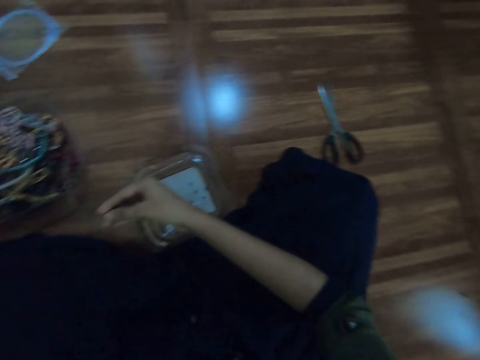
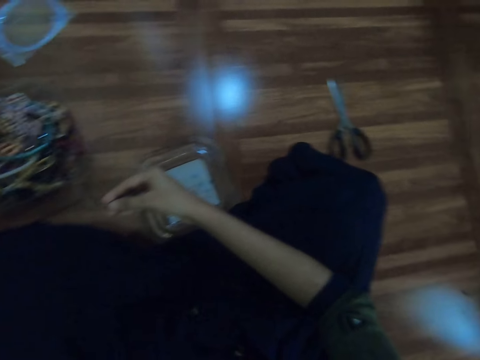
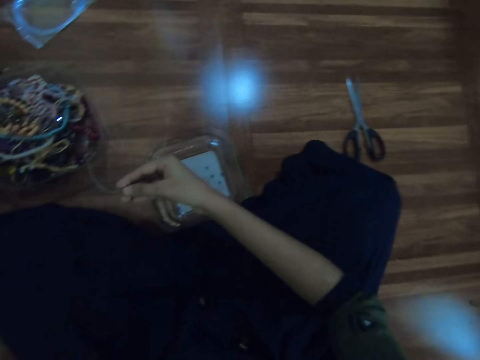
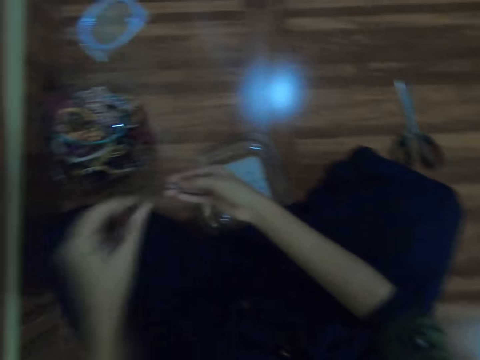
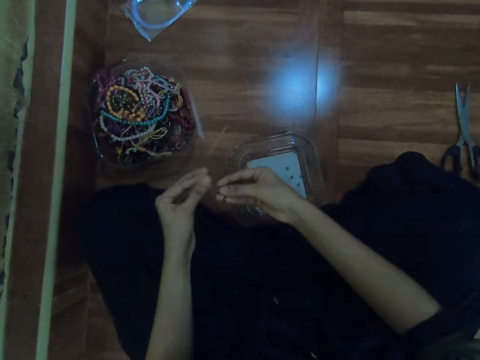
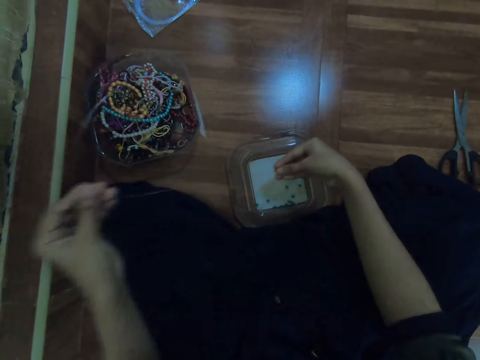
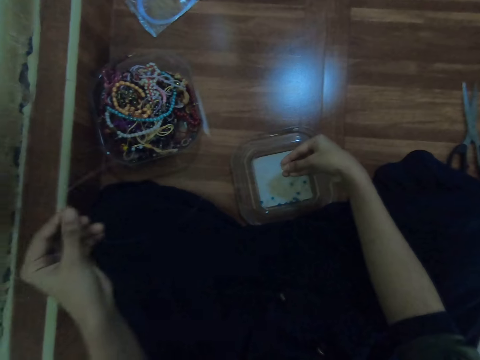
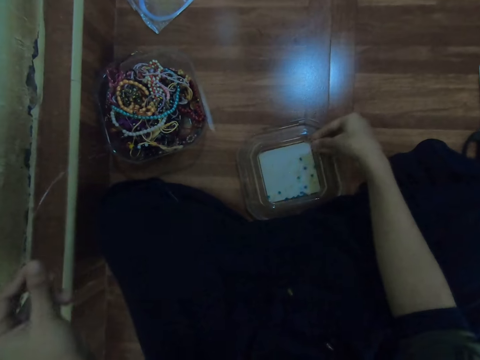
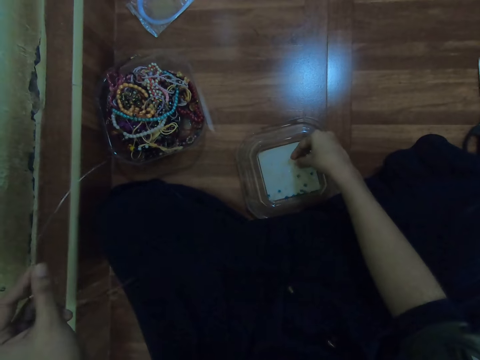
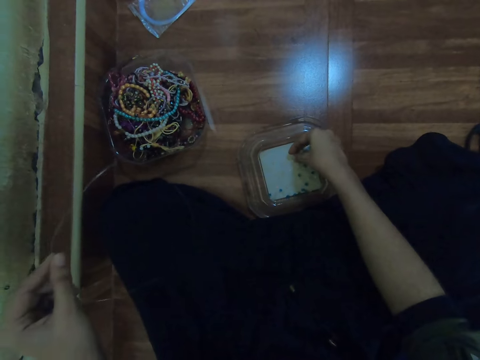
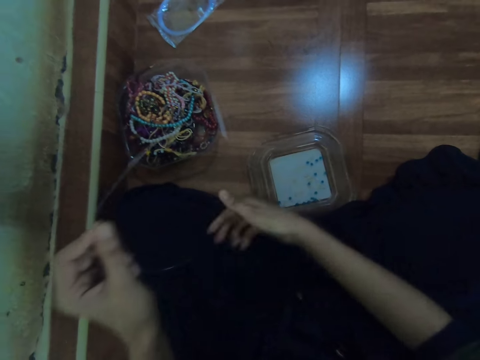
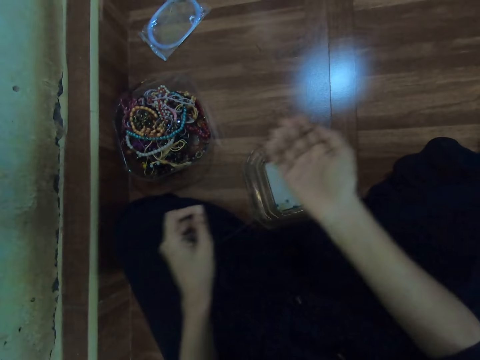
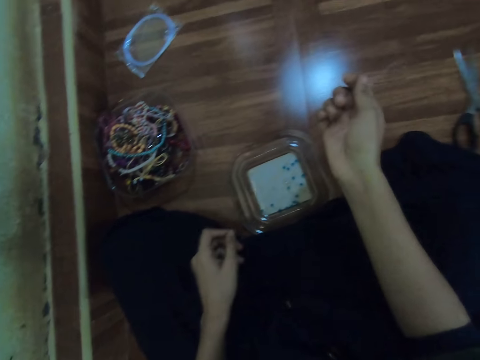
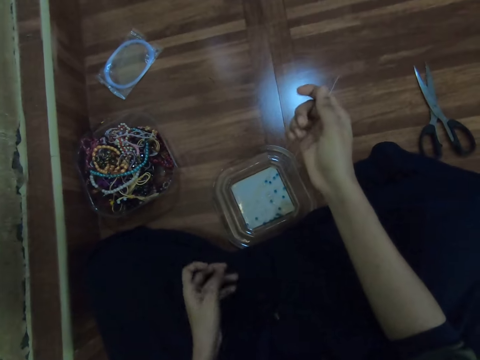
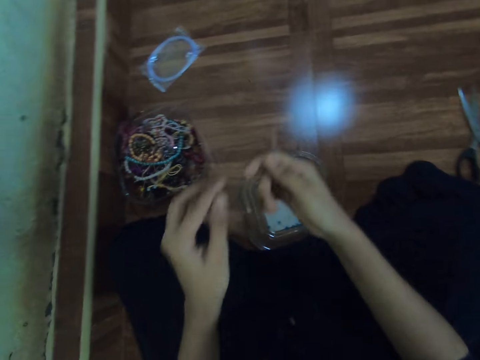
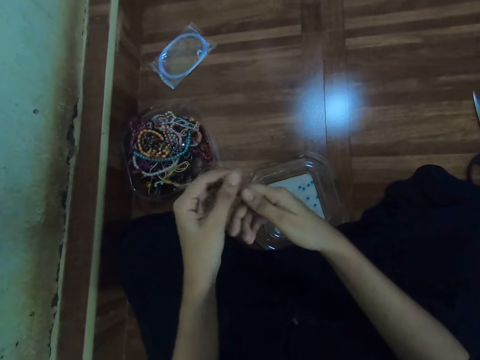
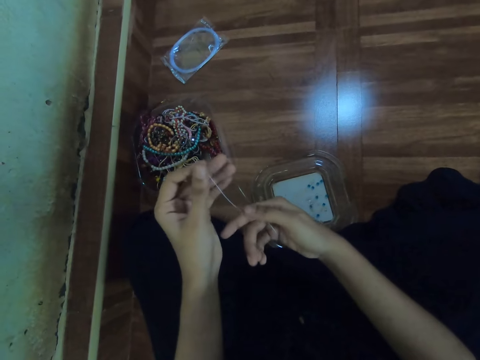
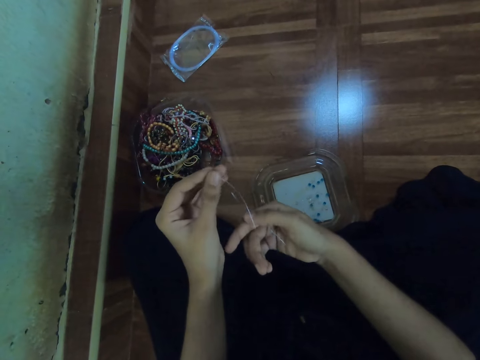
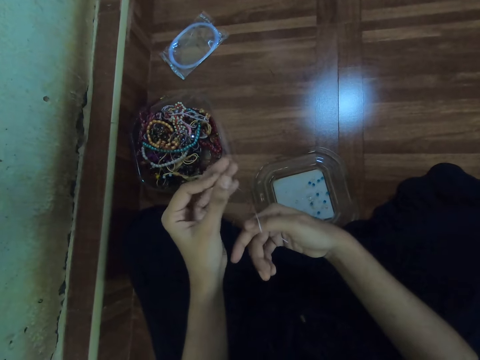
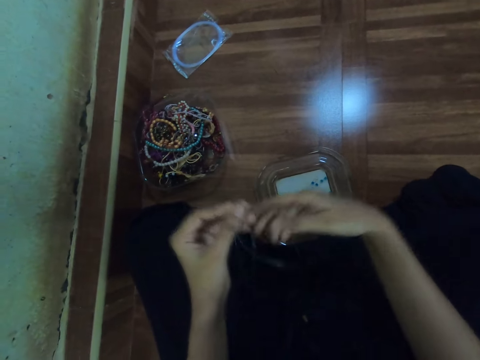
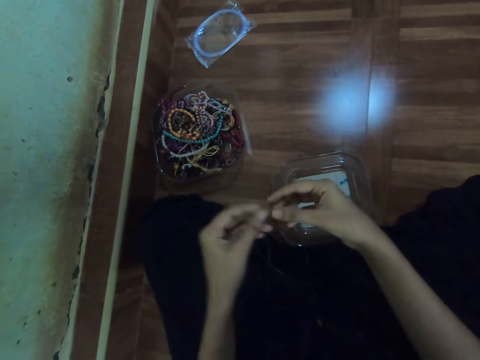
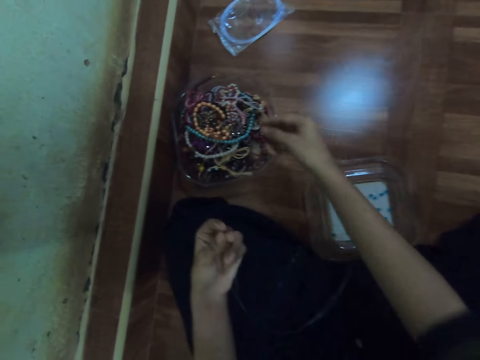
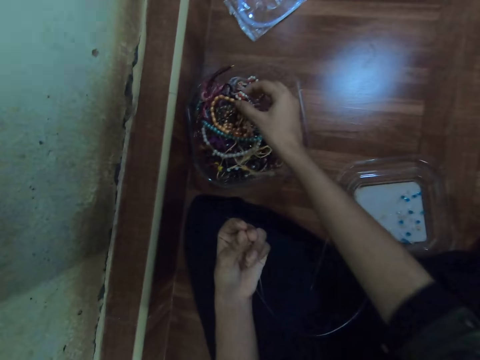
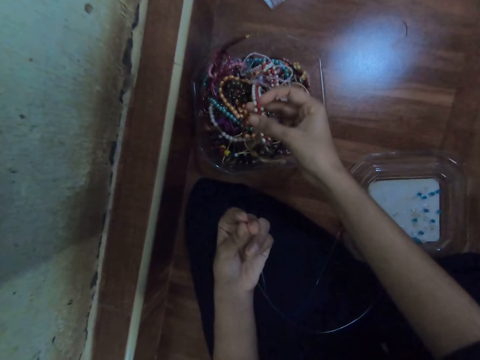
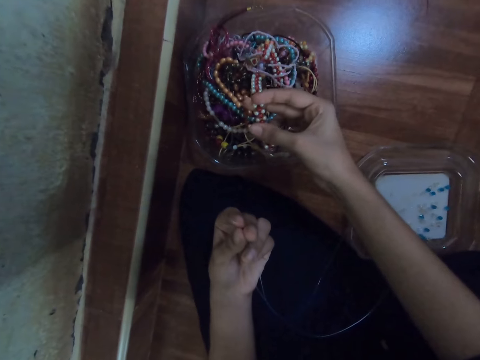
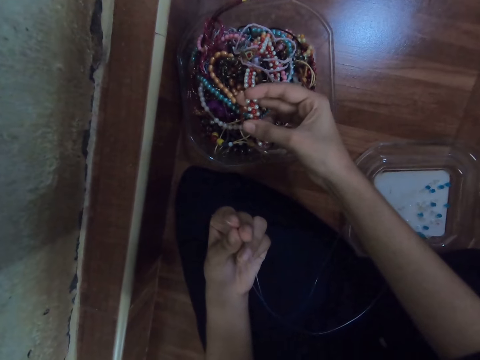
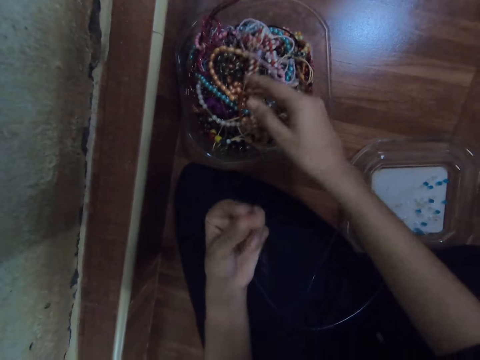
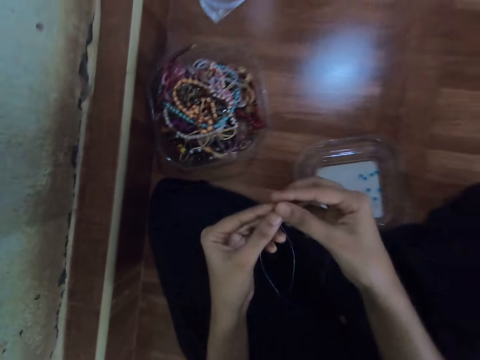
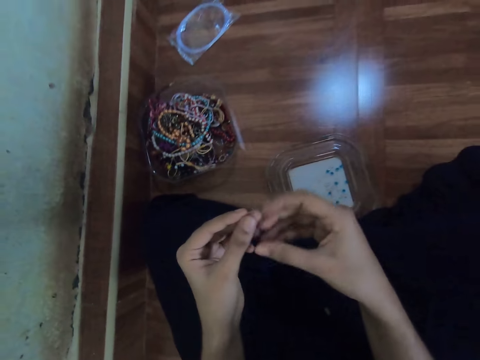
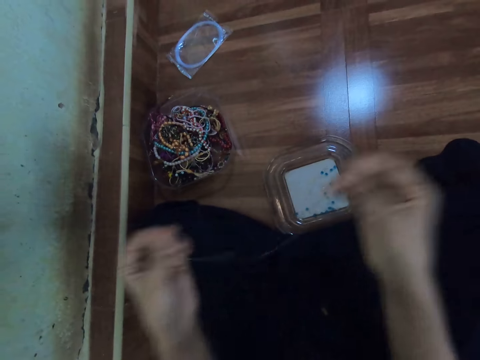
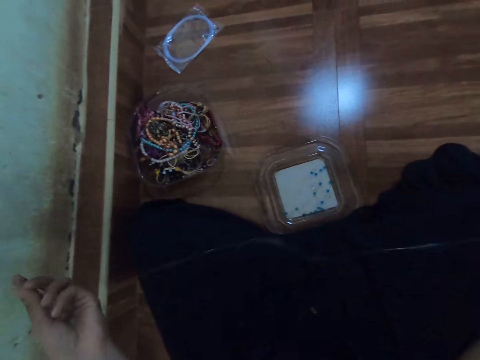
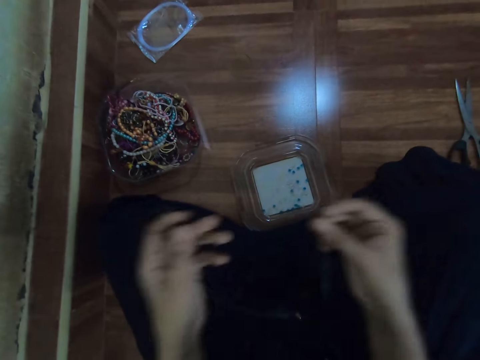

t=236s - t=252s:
The camera wearer removes the beads from the string with her right hand. She drops the beads on the plastic lid with her right hand. She arranges the string with her hands. She picks a bead string from the container with her right hand. She looks at the jewelry. She drops the bead string on the container with her right hand. She arranges the string with her hands.

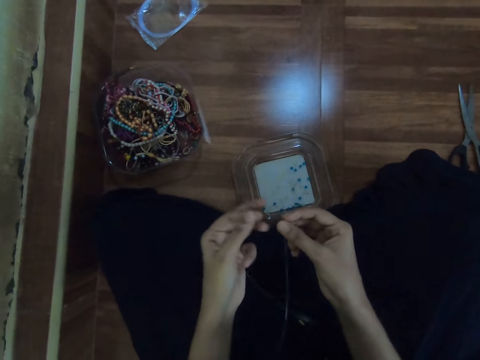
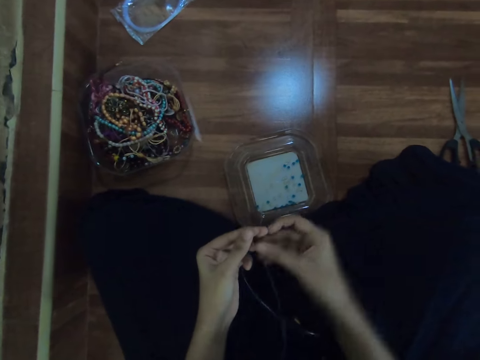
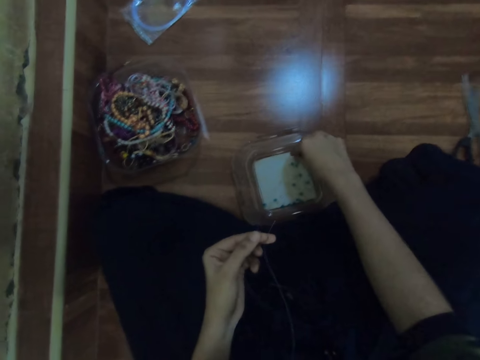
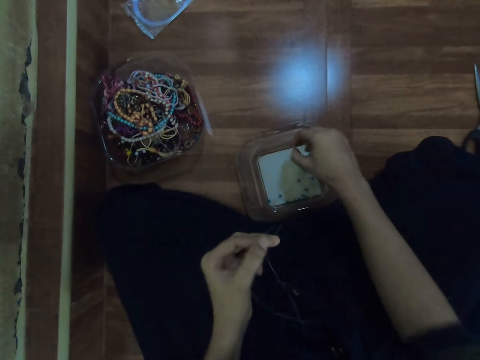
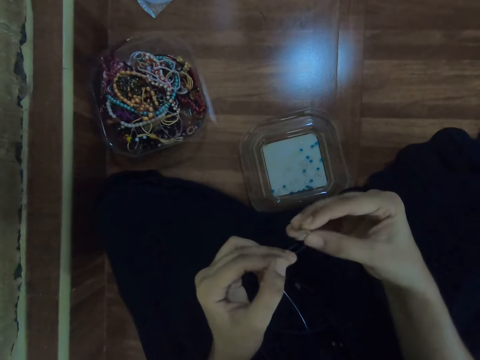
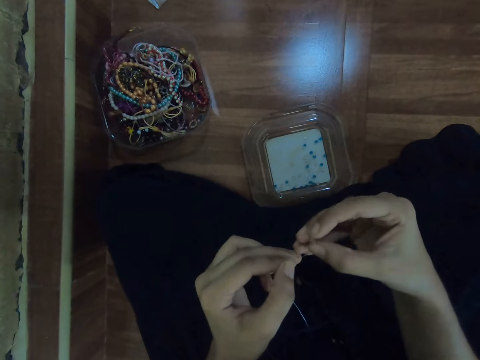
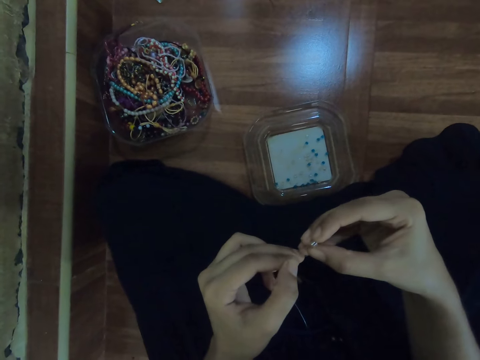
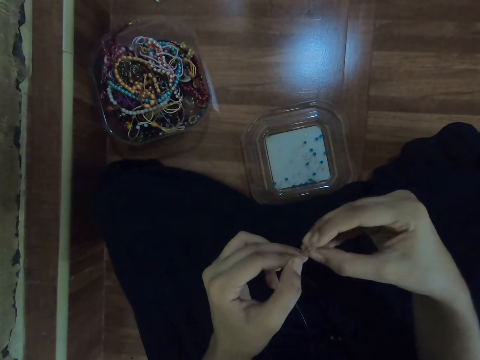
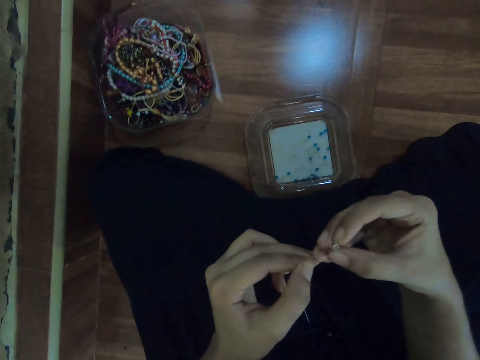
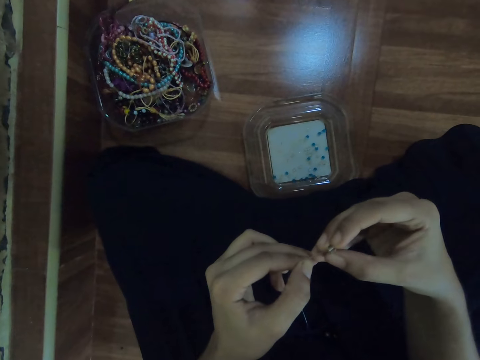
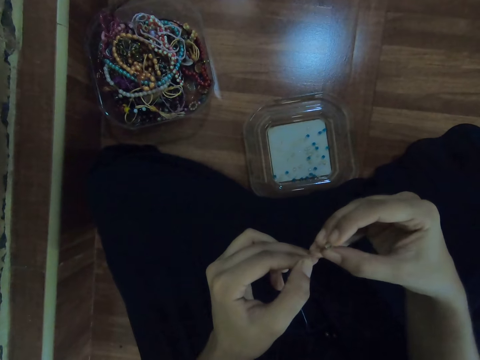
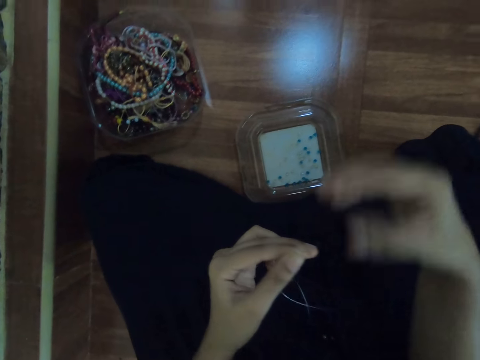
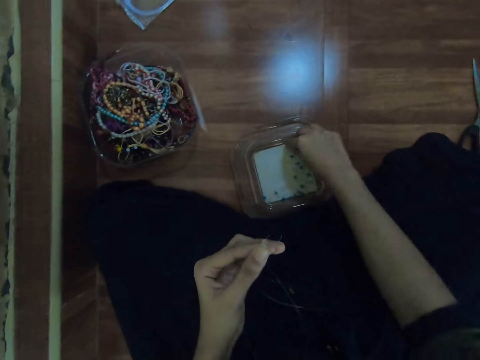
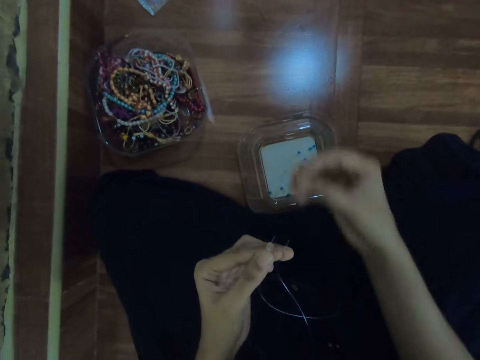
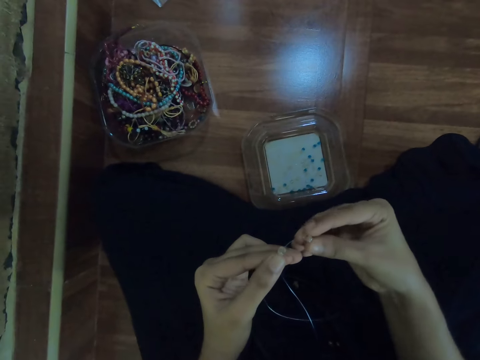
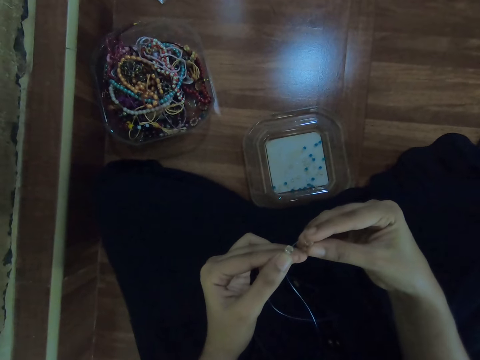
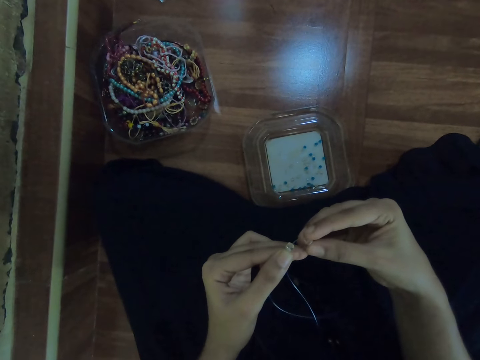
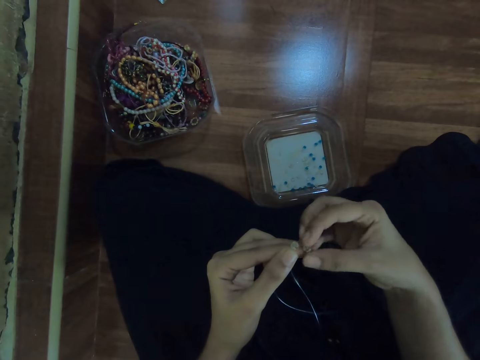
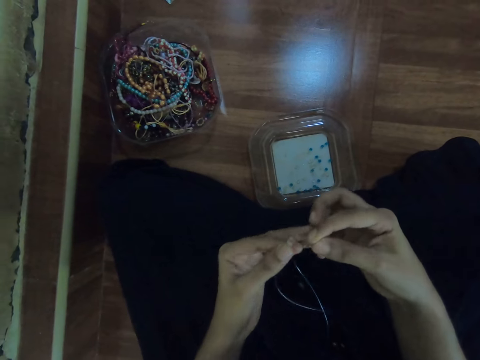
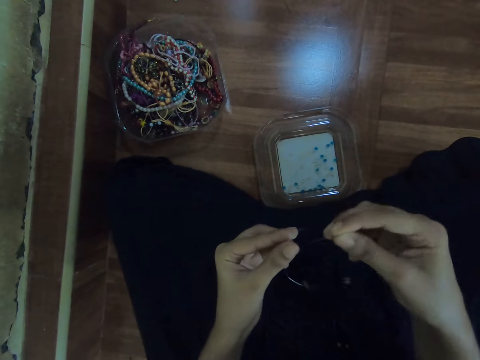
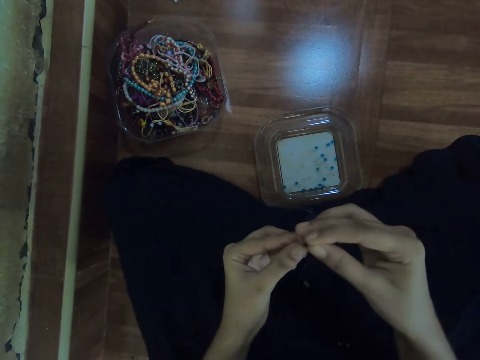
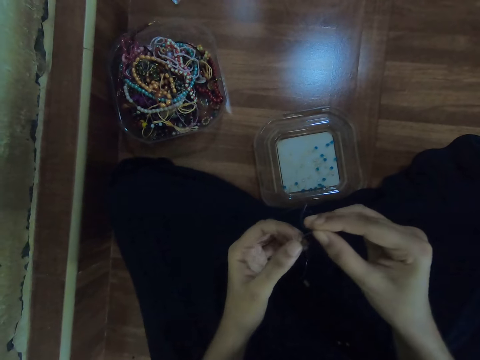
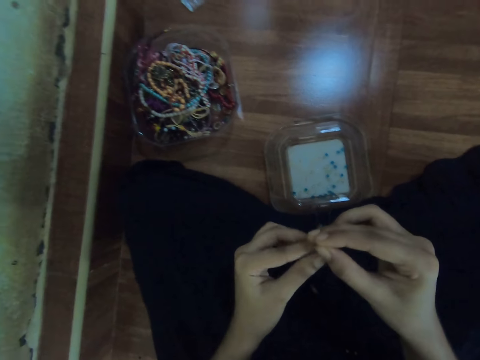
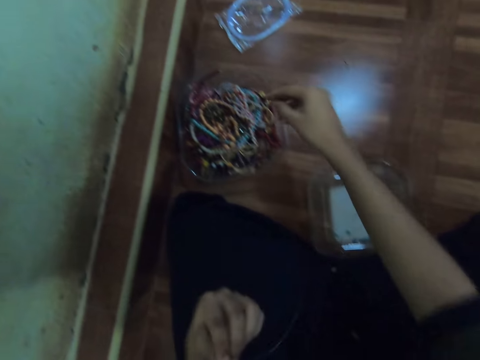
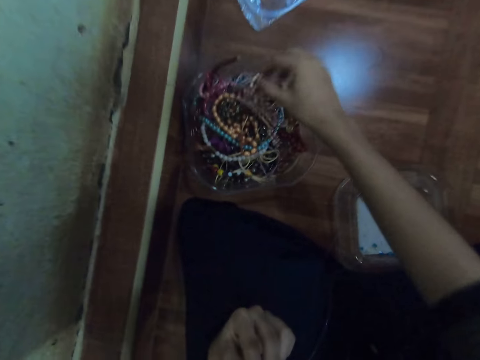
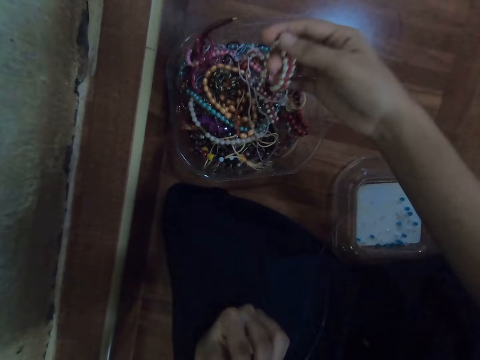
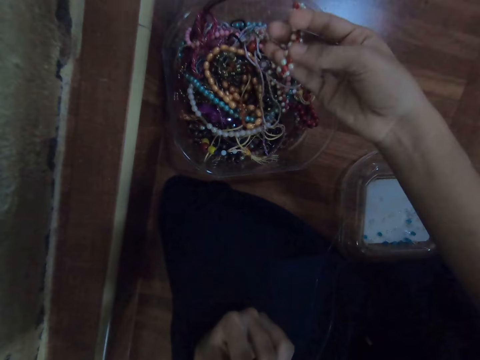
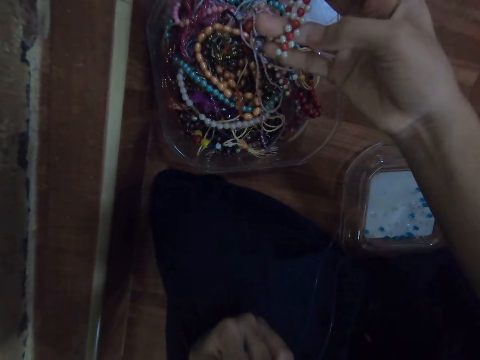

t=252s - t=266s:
The camera wearer picks the bead from the plastic lid with her right hand. She puts the bead on the string with her right hand. She picks the bead from the plastic lid with her right hand. She puts the bead on the string with her right hand. She picks the bead string from the container with her right hand.
